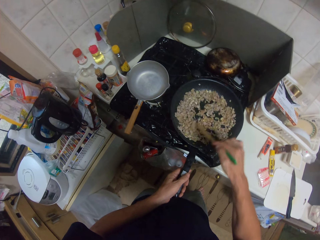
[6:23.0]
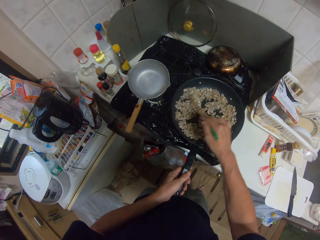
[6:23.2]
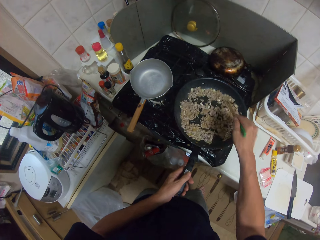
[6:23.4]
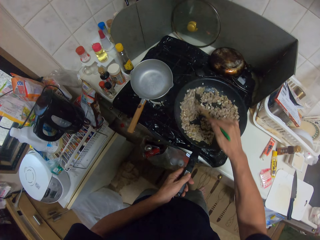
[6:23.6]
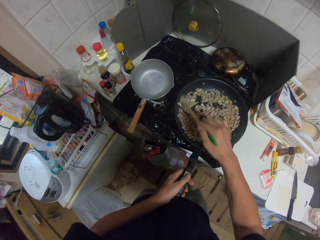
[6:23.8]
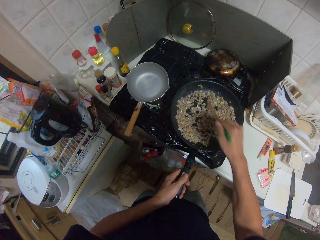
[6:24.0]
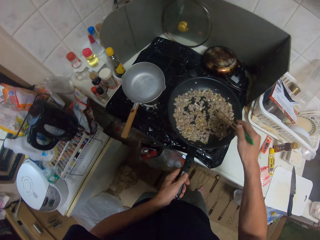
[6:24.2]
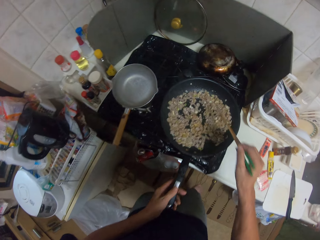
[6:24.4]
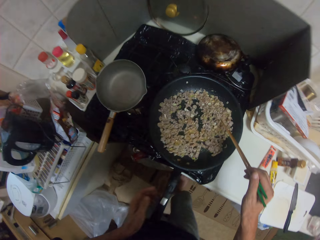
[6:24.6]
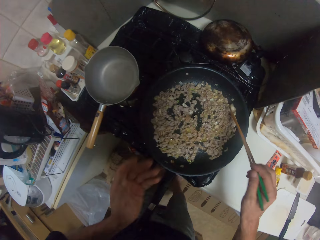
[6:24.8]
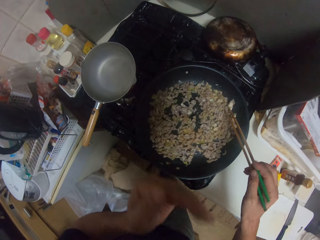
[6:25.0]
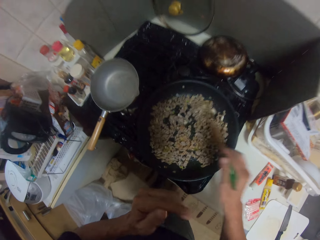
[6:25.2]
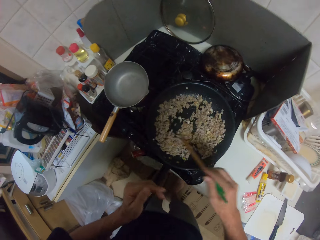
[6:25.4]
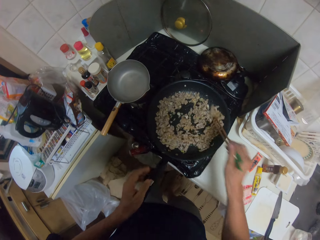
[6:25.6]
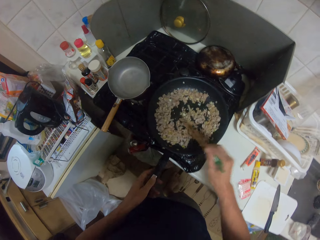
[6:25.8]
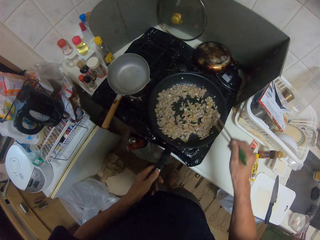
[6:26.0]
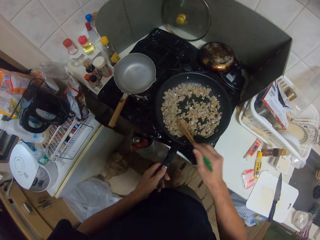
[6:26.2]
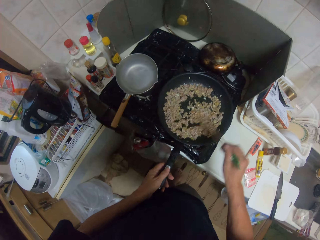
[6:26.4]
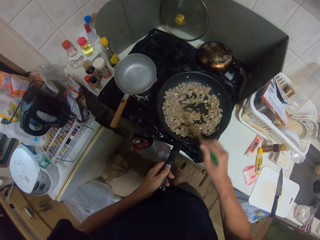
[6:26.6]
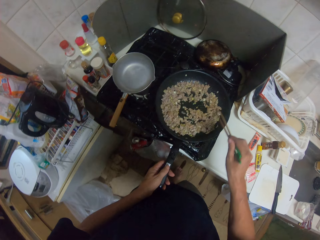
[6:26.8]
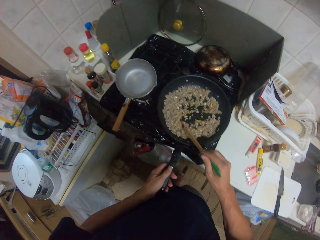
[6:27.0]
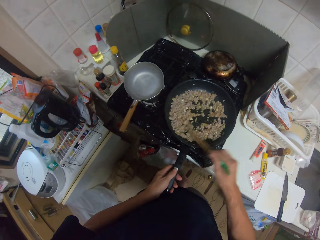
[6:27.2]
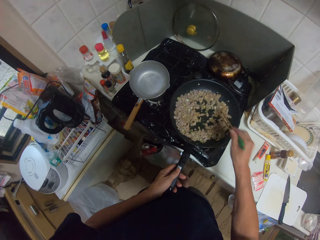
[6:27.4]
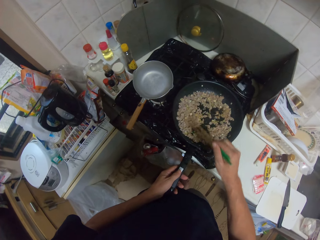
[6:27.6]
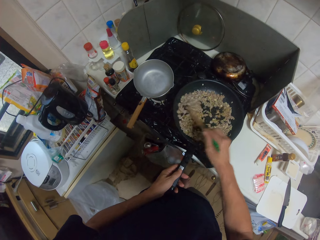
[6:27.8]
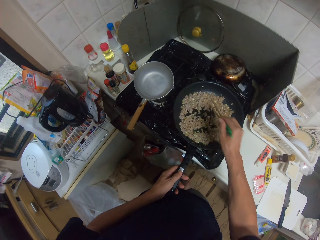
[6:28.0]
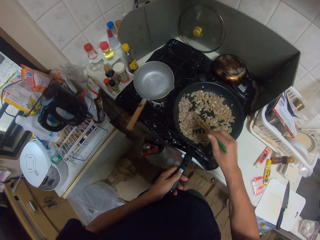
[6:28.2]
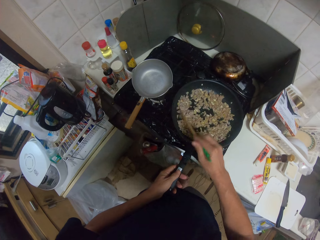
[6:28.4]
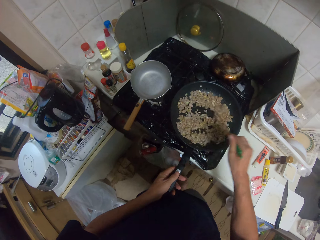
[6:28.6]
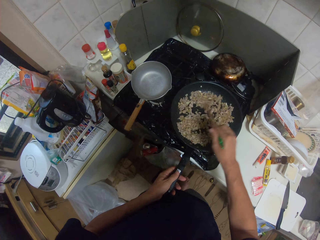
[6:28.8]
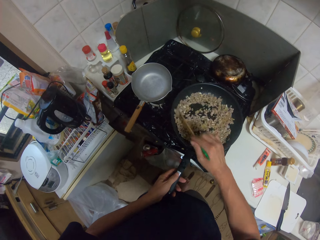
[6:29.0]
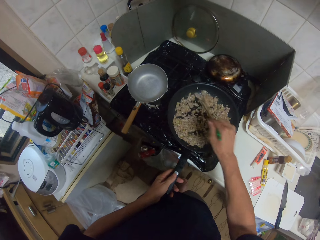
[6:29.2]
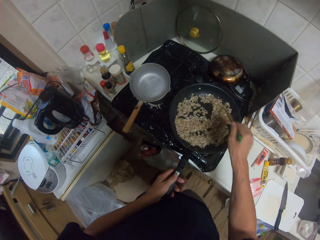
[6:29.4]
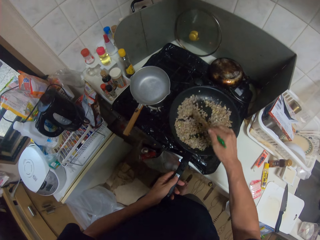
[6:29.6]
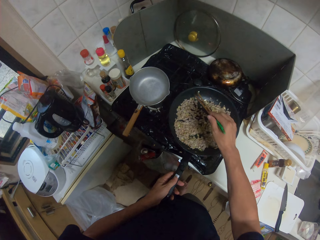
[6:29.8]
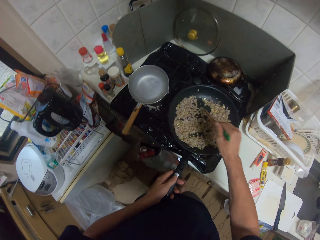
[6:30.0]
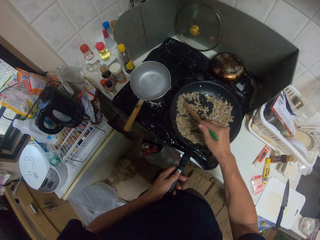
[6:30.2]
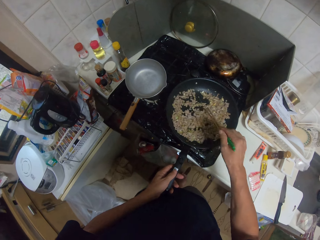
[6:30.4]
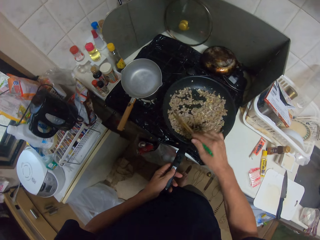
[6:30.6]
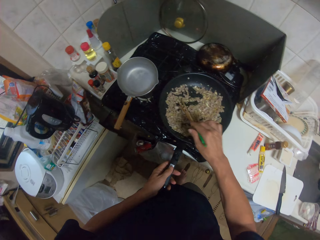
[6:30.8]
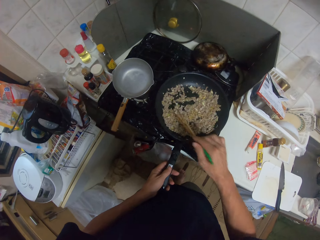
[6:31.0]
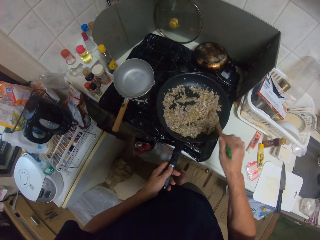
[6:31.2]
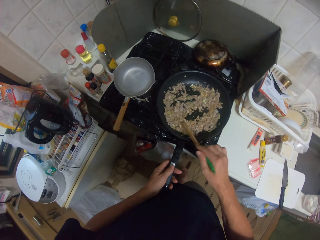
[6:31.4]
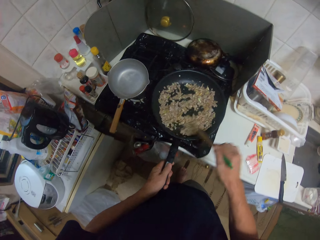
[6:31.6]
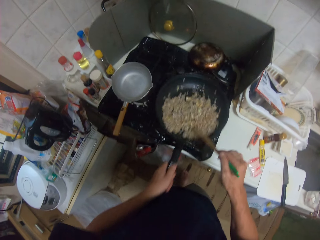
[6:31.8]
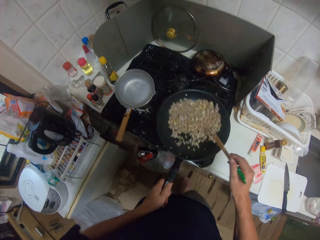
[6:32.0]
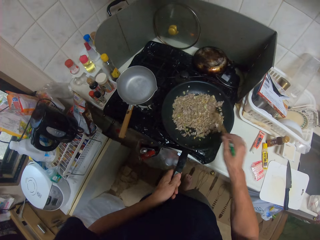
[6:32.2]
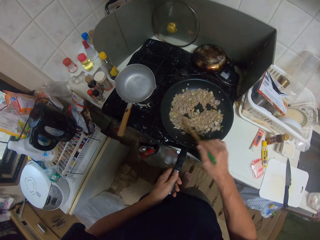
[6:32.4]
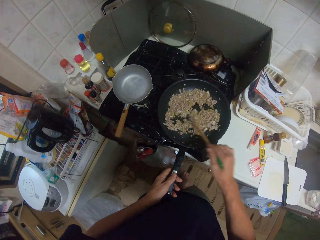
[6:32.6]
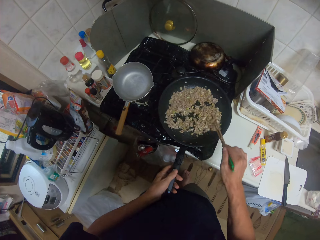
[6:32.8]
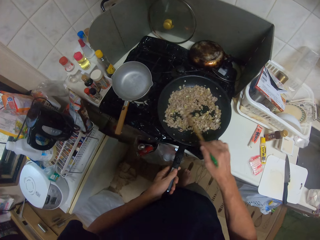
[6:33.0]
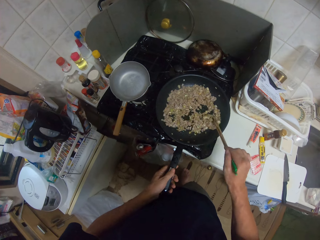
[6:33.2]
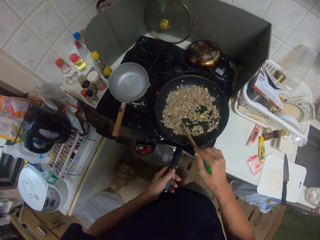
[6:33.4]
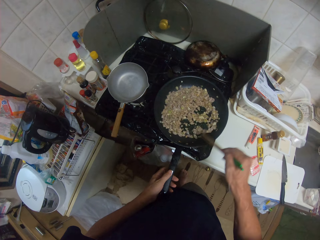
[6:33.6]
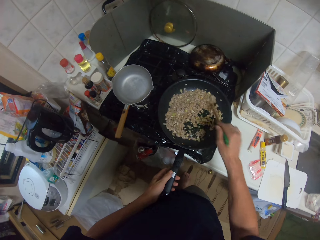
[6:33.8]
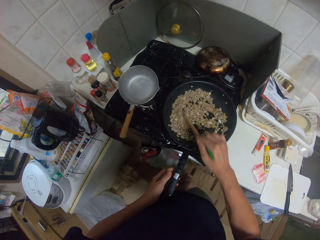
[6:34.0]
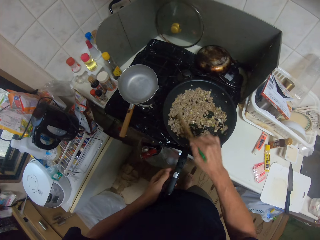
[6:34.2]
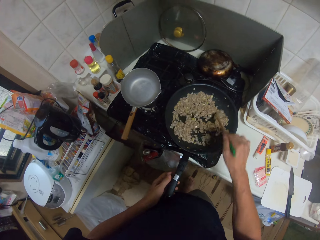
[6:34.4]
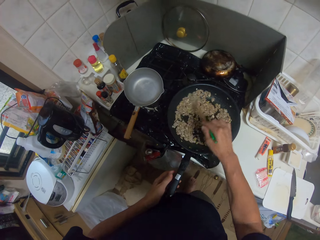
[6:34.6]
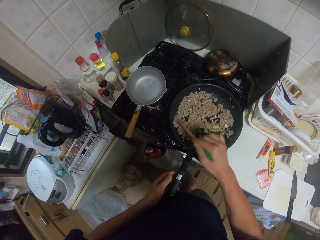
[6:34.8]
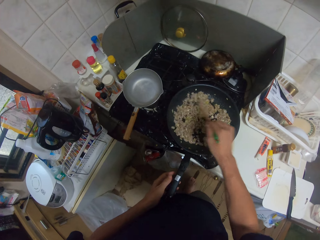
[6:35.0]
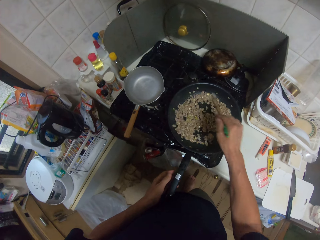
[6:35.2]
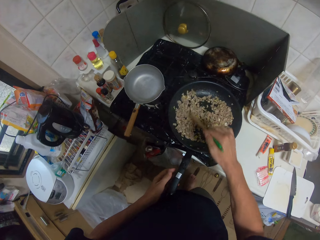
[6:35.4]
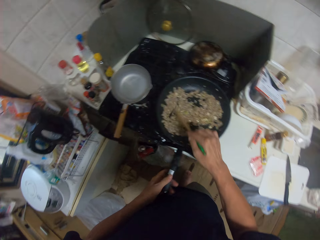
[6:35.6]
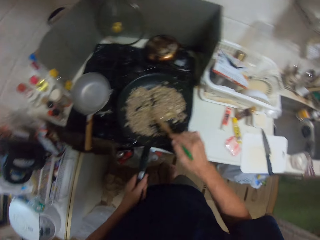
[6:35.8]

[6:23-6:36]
The camera wearer moves his left hand. He holds a cooking pan. He stirs minced meat. He shakes the cooking pan. He stirs the minced meat.

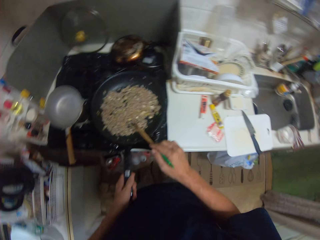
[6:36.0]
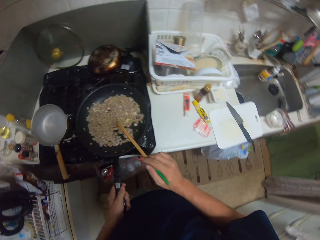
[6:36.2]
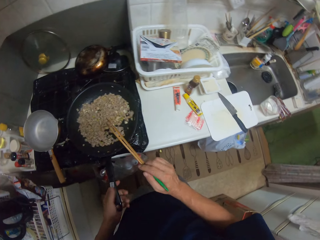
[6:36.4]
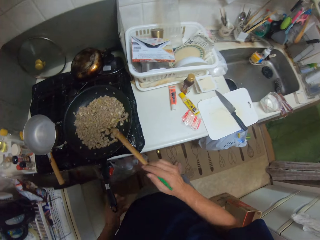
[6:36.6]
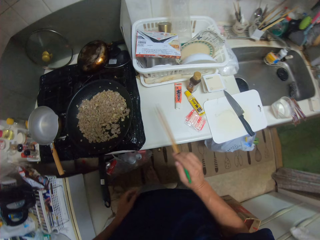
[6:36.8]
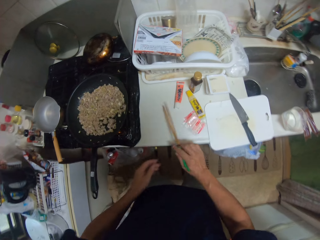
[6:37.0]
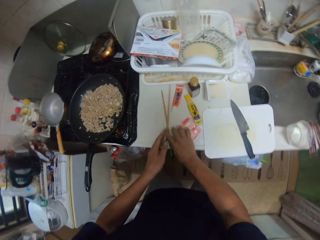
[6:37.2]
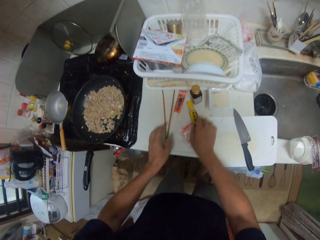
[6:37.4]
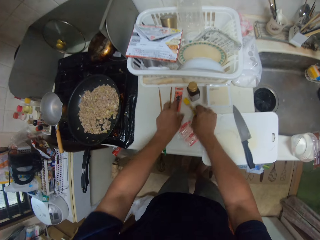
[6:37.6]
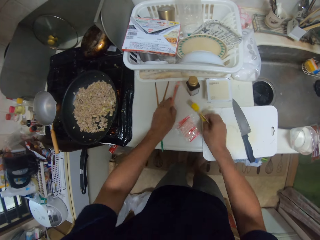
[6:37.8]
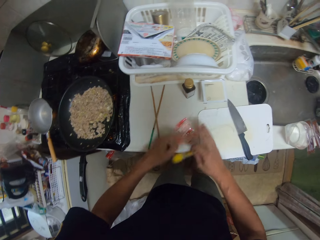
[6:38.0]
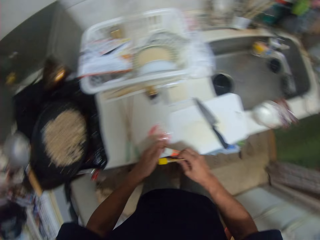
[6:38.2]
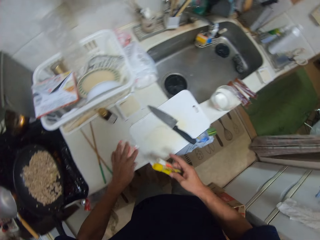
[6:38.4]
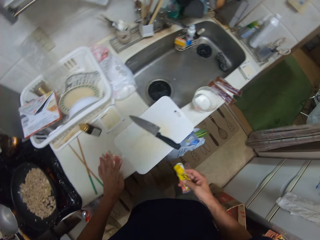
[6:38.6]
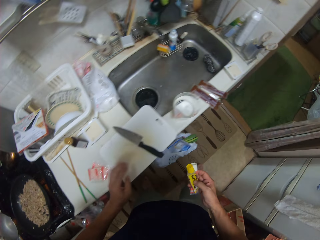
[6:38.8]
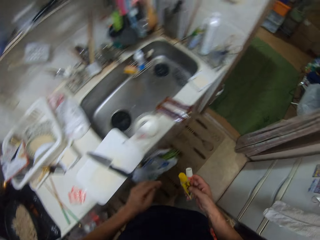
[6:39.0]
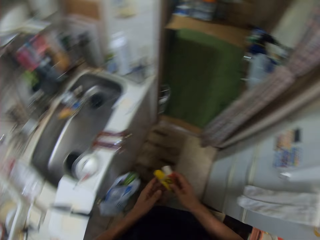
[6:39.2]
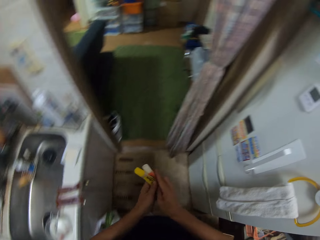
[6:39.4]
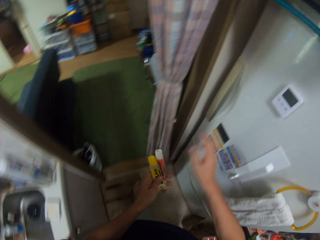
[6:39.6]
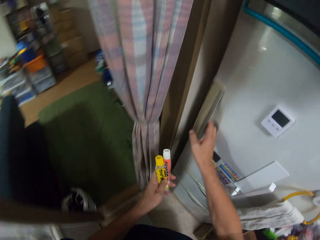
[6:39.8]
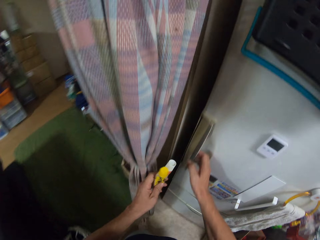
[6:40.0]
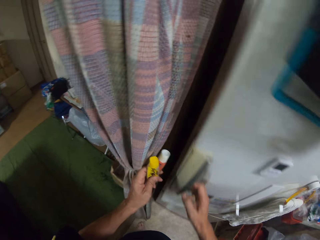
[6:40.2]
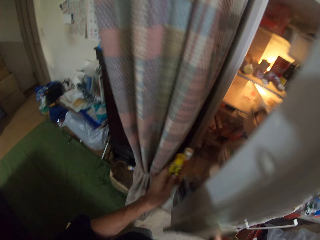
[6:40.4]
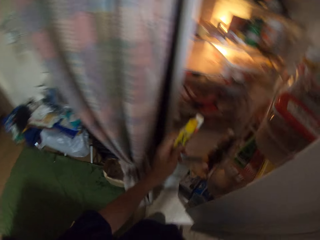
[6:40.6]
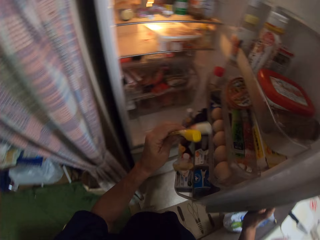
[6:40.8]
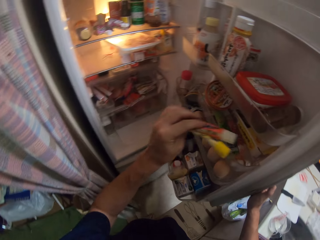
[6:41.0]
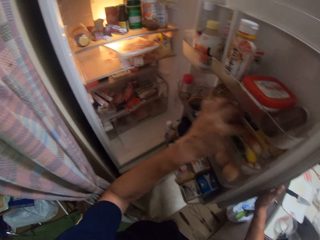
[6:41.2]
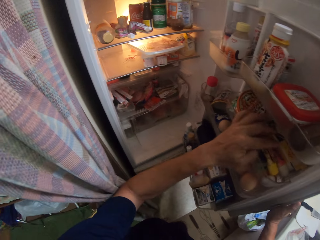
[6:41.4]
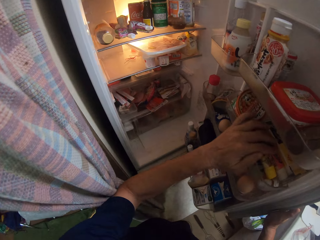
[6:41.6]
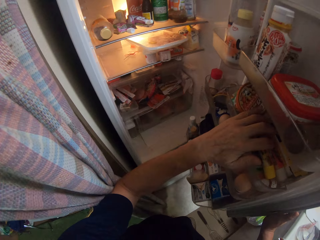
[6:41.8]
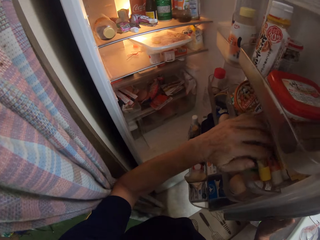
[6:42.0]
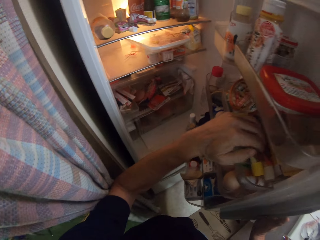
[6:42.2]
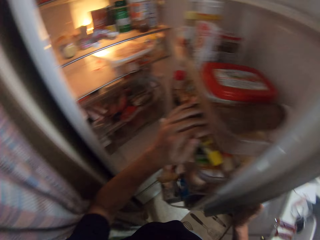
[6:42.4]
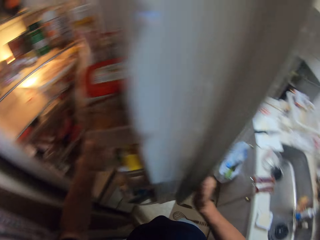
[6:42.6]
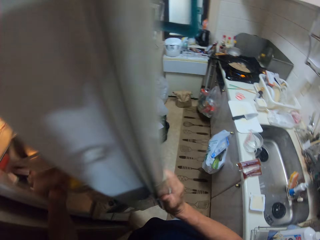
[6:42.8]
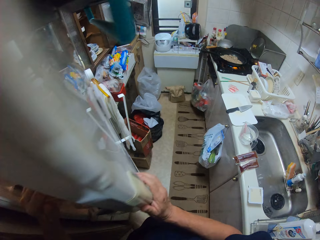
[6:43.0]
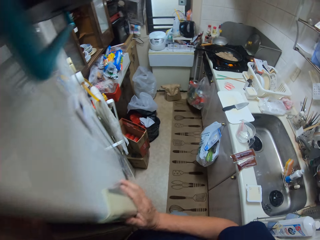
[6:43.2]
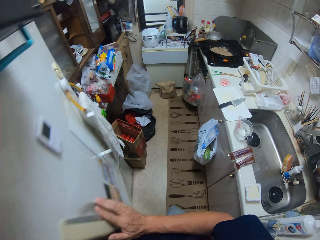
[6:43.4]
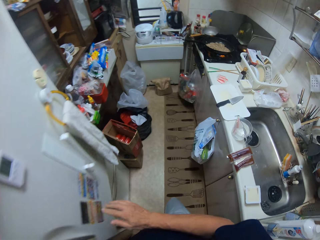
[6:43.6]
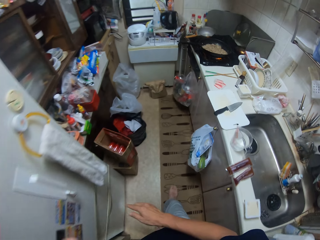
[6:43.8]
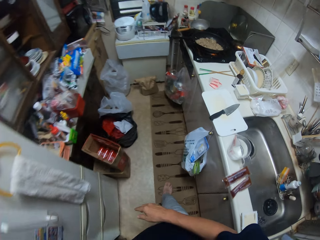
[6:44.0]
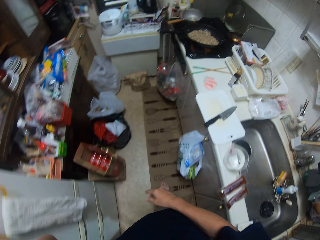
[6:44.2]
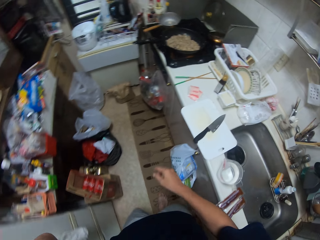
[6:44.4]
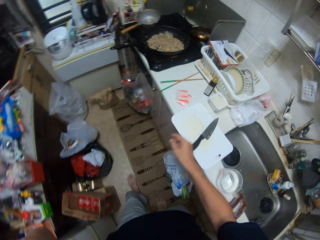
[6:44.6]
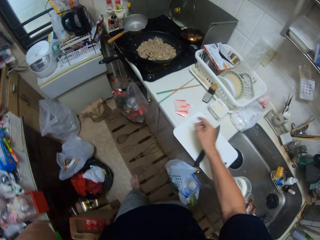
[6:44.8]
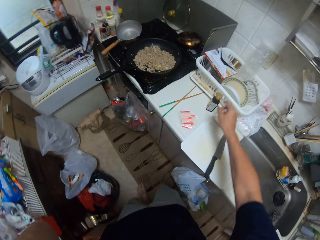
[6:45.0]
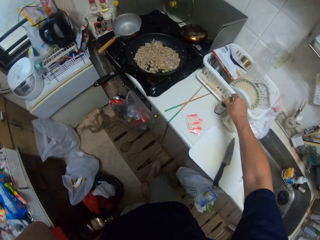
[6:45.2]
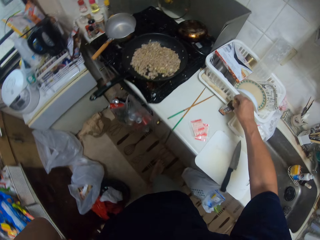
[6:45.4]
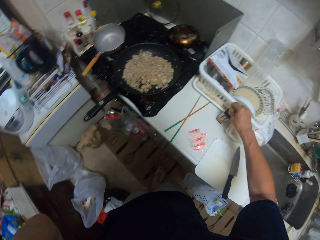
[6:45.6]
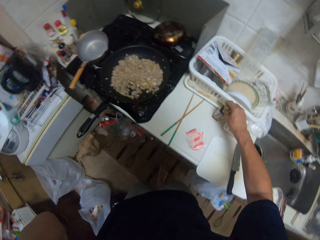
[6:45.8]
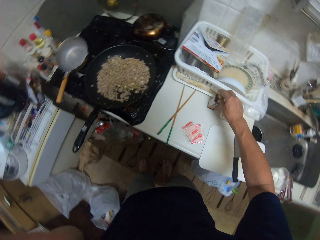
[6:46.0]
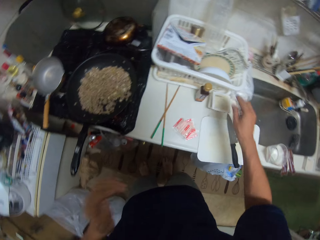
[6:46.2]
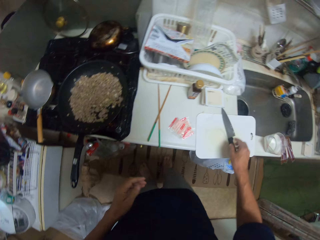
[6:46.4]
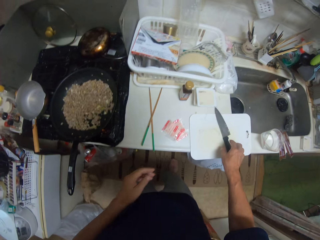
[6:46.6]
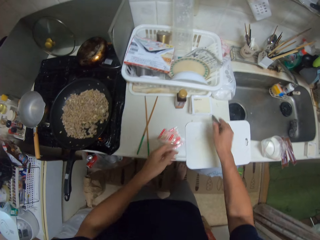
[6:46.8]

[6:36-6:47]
The camera wearer shakes a cooking pan and holds the cooking pan. He flicks chopsticks and drops the chopsticks on the kitchen slab. He picks up another bottle of spices and picks up a bottle of spices. He holds the spices with his right hand. He walks to the fridge and opens the fridge. He puts the spices into the fridge. He closes the fridge. He walks around the kitchen. He holds the bottle of spices and turns the bottle of spices.
